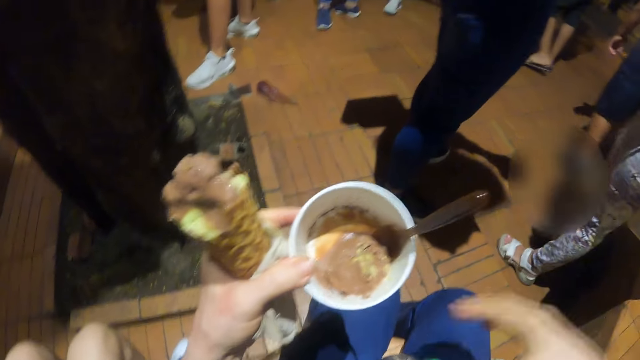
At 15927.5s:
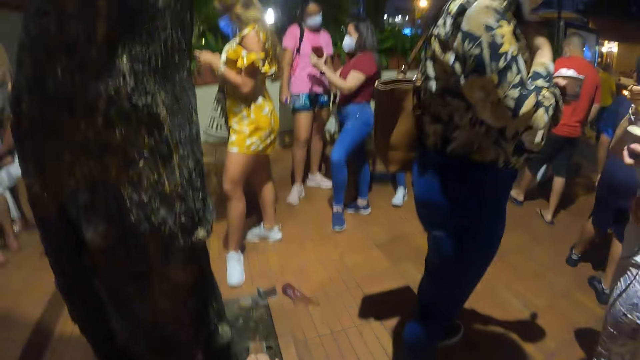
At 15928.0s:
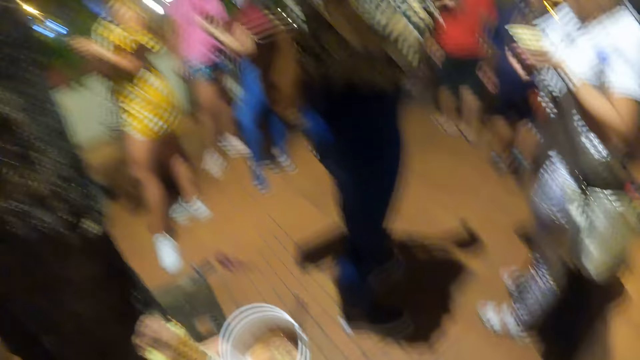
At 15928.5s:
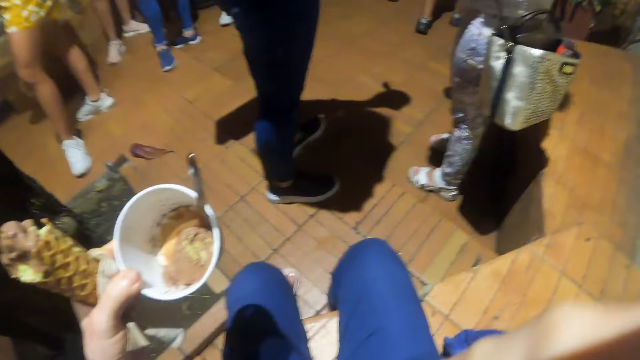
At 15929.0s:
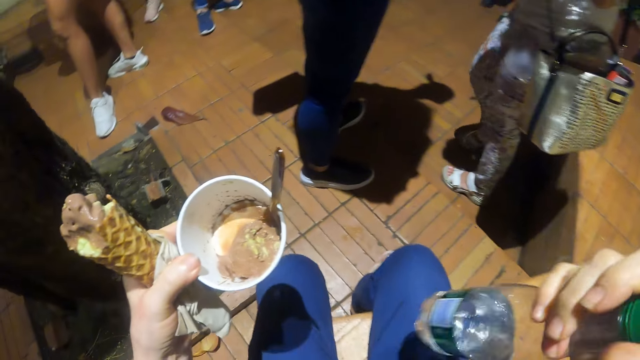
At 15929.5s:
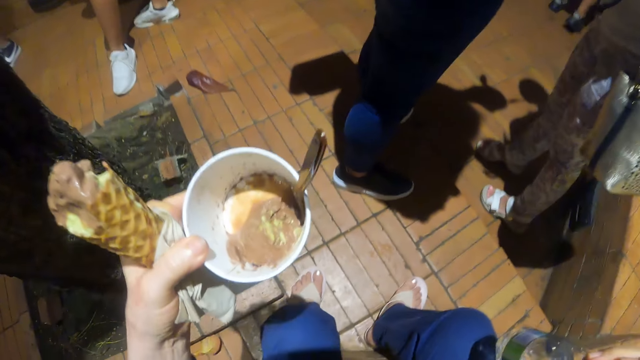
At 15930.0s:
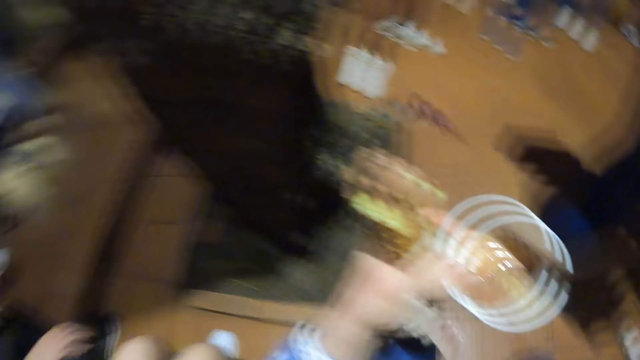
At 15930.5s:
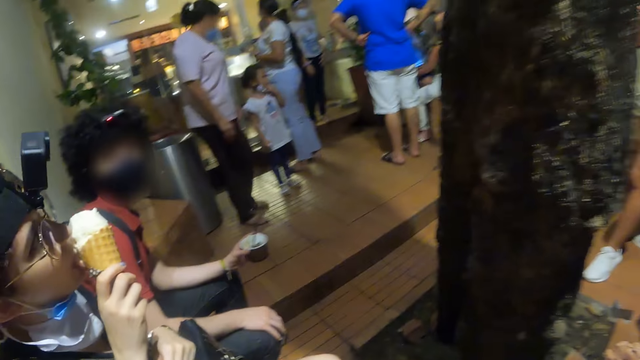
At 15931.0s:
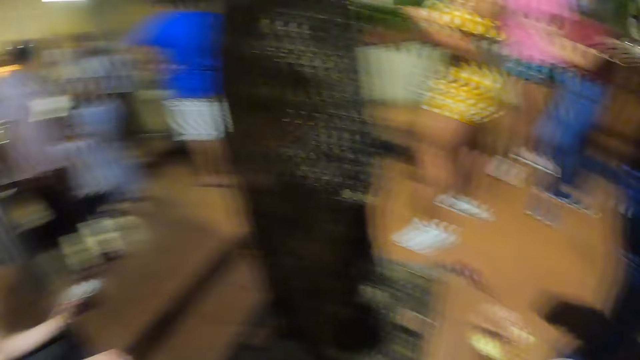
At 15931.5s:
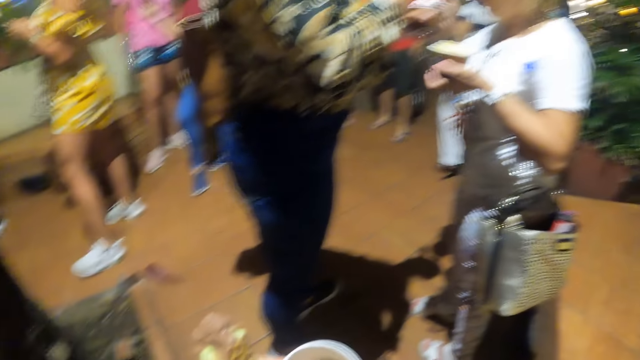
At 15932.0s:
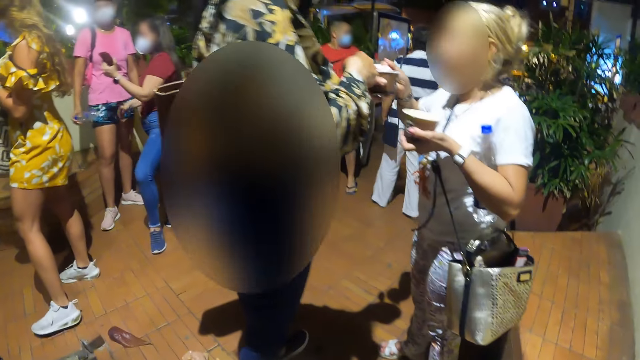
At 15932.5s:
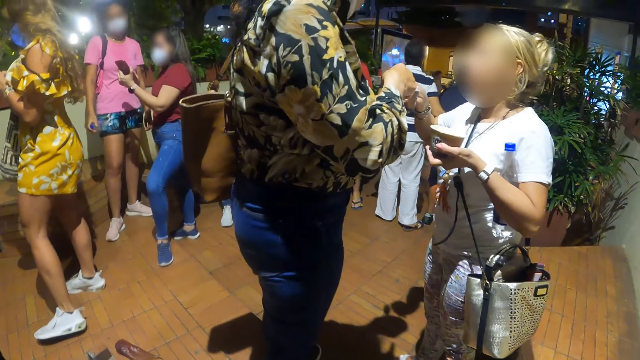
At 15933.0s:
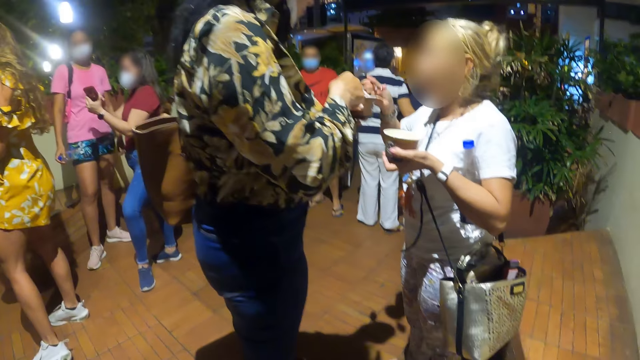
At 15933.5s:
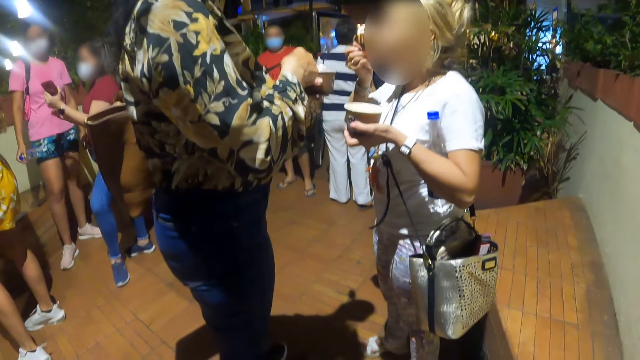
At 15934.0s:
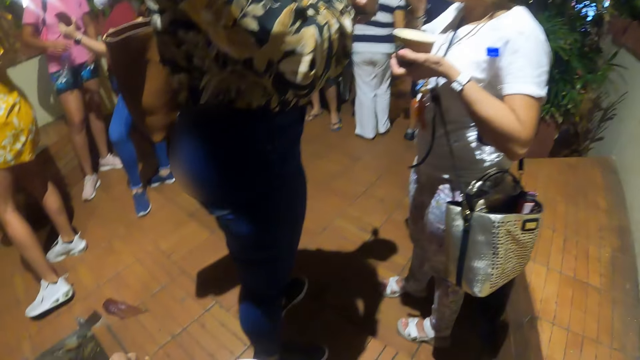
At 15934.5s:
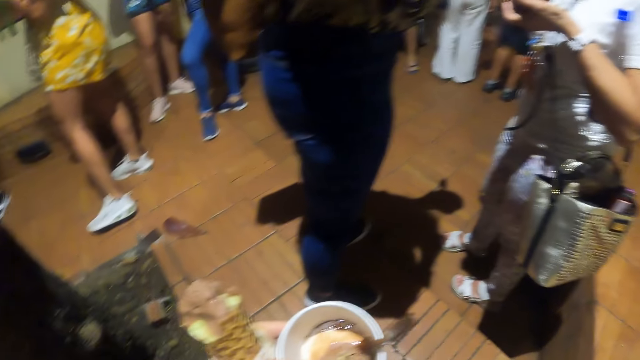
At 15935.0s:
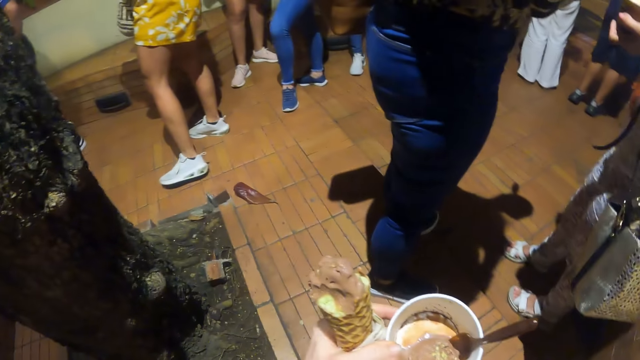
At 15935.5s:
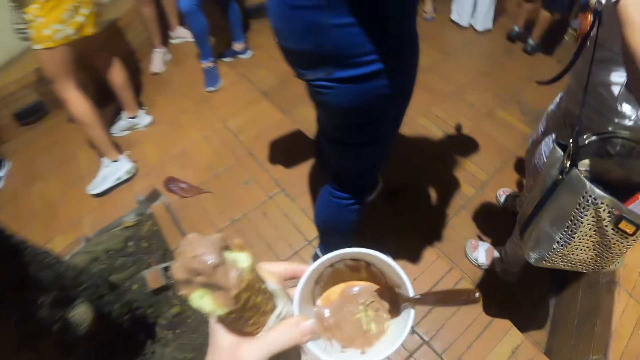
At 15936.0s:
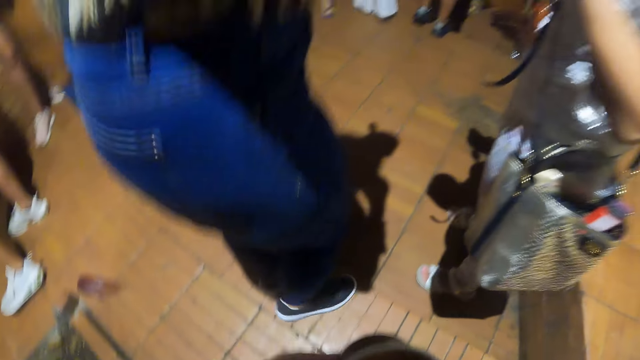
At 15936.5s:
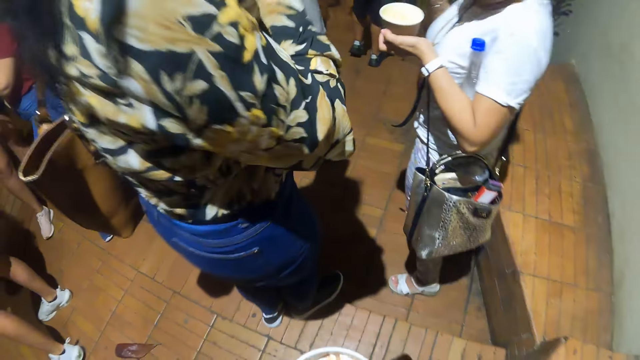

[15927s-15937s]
The camera wearer looks around. She picks the bottle of water from her legs. She drinks water. She looks around. A woman converses with another woman. The camera wearer looks around.

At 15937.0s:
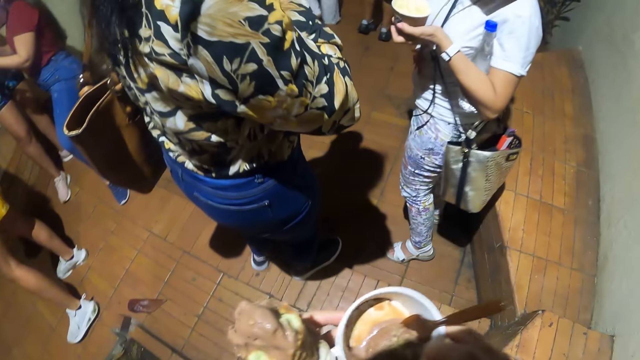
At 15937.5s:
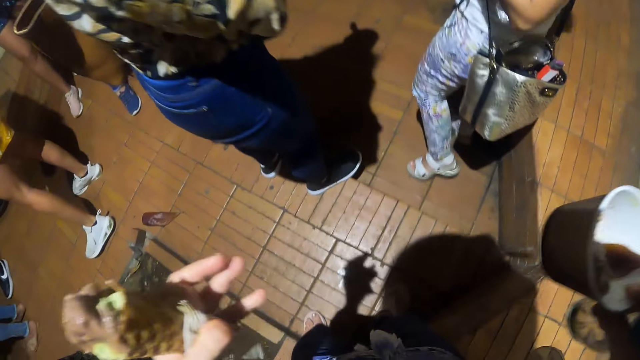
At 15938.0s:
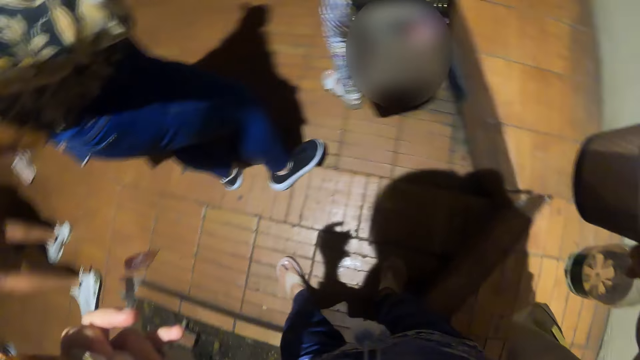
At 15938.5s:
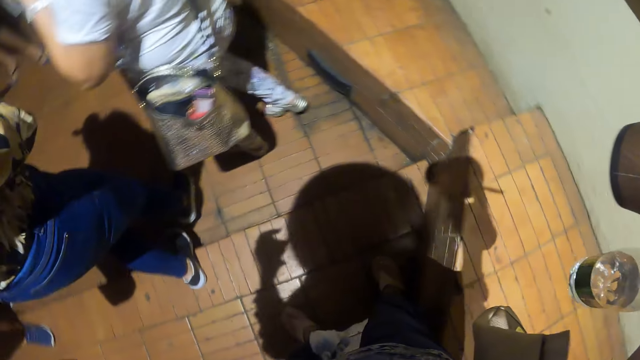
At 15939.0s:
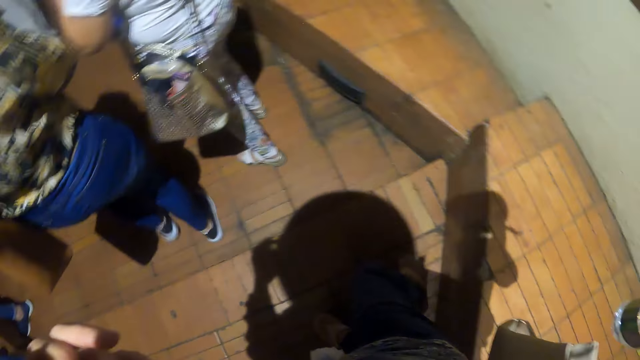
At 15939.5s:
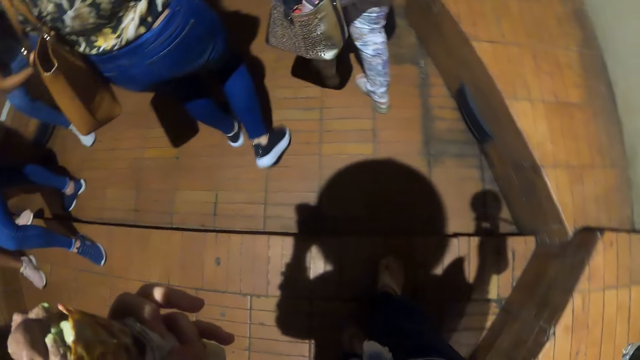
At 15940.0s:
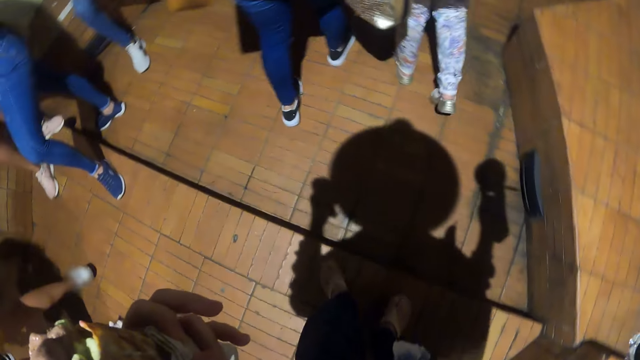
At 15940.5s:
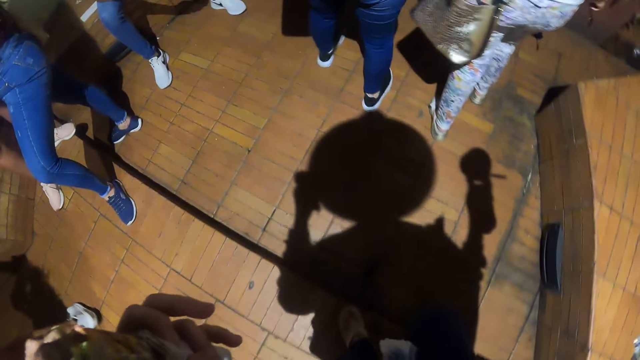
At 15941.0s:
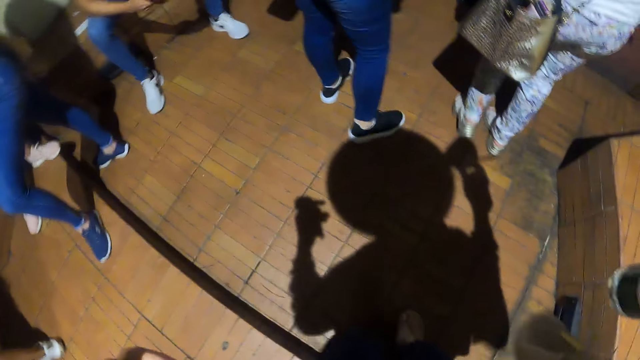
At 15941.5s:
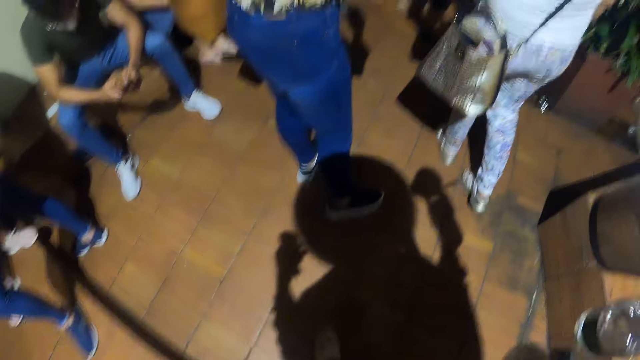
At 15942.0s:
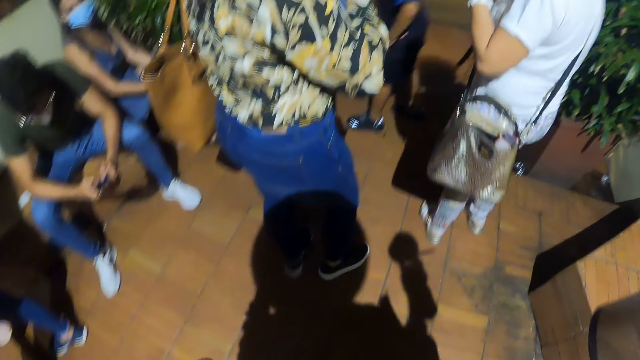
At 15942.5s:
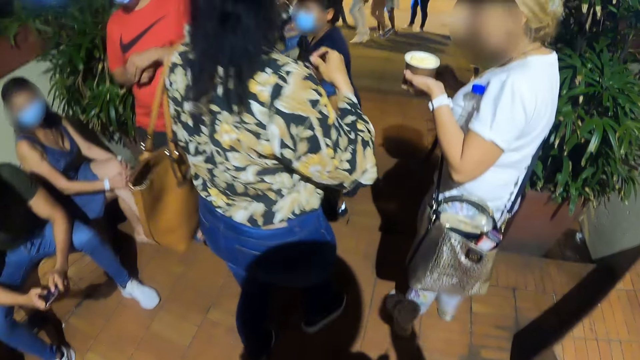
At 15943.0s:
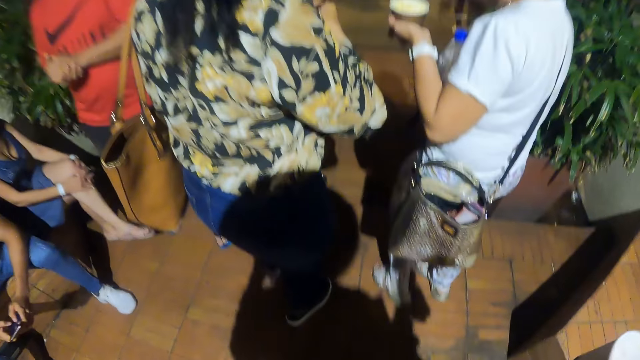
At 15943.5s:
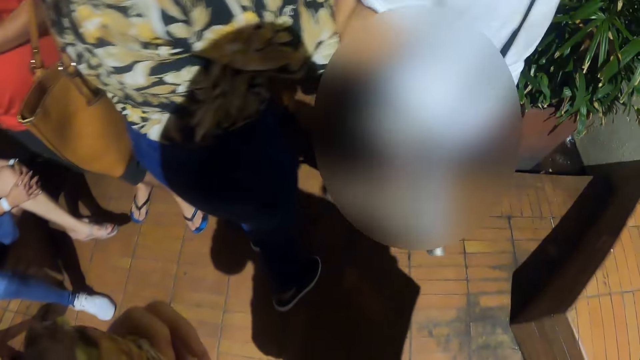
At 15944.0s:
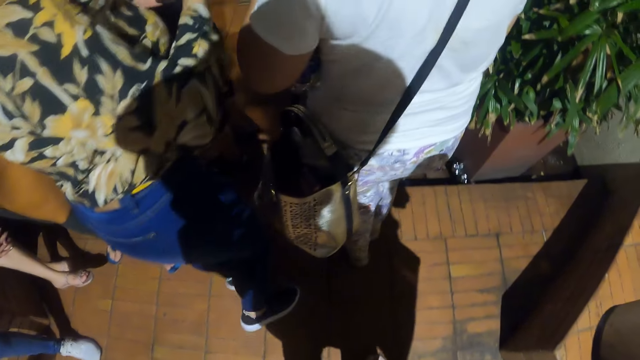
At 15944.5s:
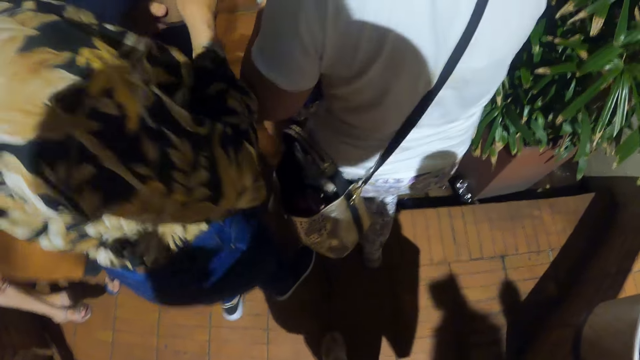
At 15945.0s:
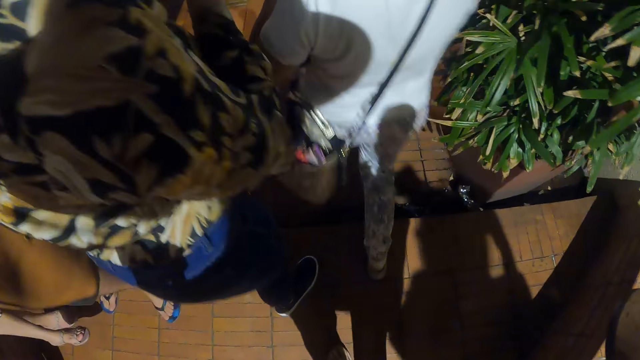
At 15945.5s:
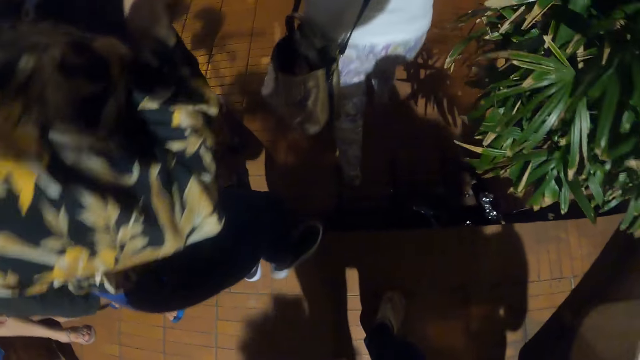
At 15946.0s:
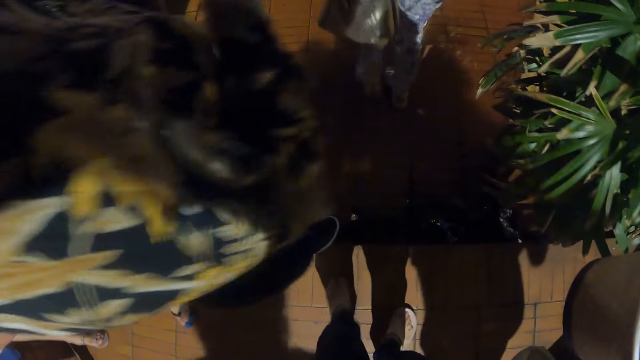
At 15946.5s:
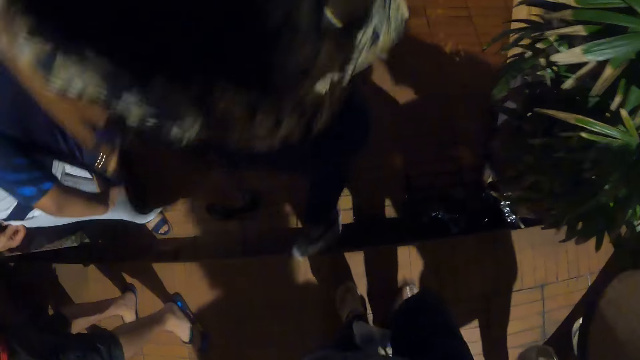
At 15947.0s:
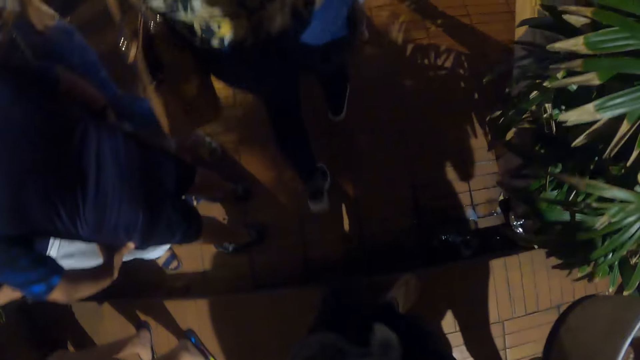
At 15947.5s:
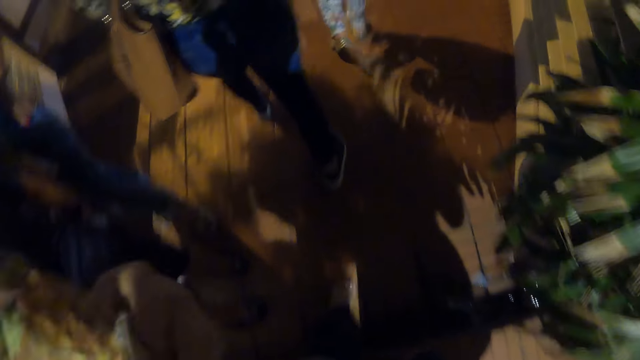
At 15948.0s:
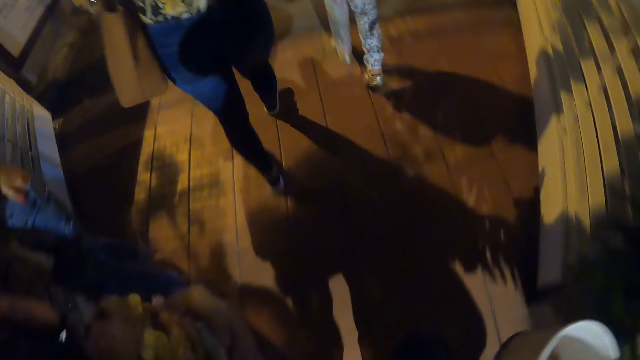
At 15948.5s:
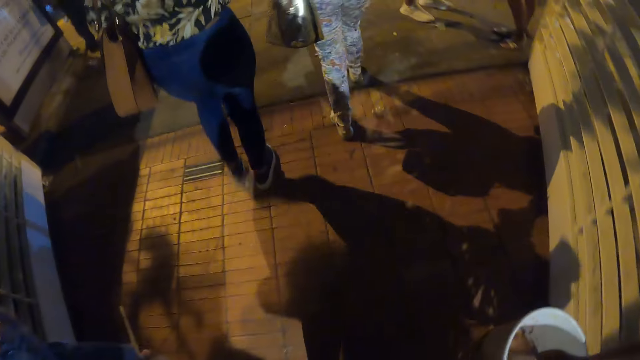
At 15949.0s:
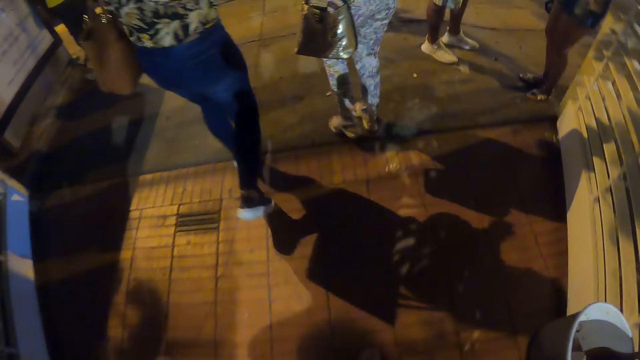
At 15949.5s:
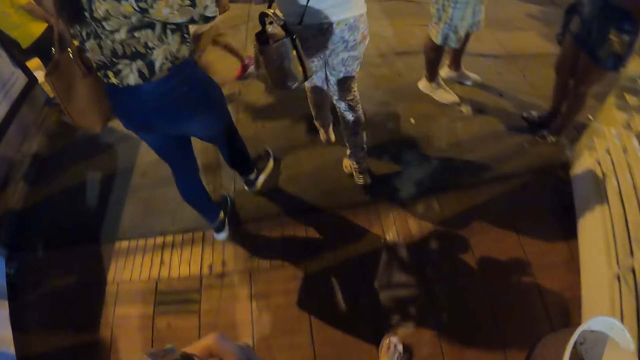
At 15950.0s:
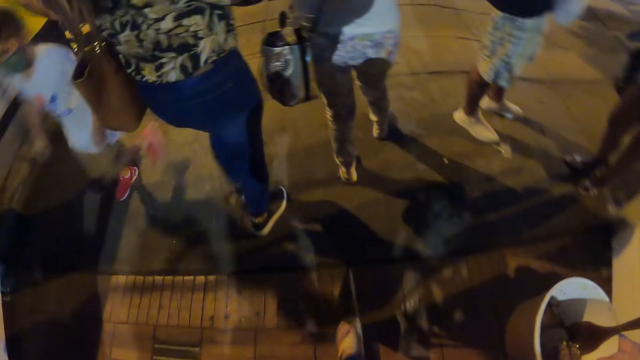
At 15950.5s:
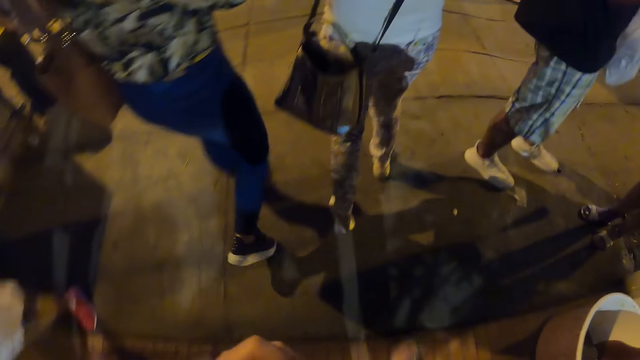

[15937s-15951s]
The camera wearer walks along the sidewalk.
